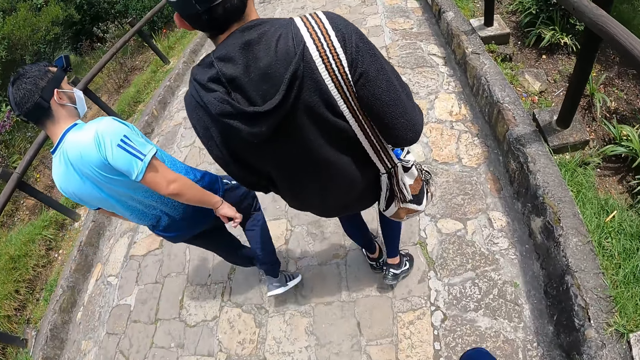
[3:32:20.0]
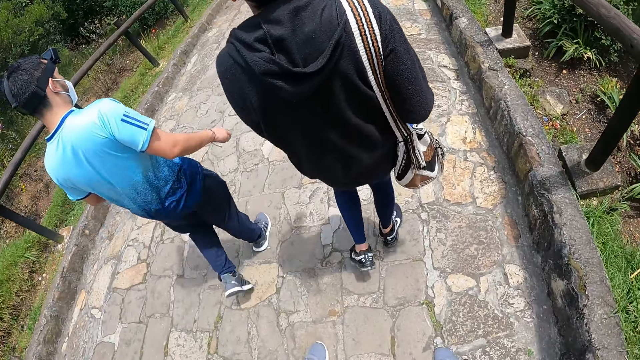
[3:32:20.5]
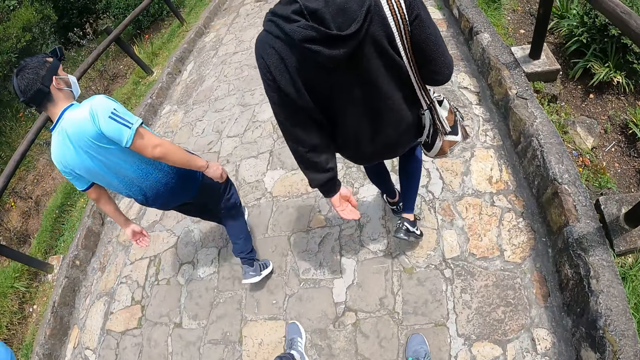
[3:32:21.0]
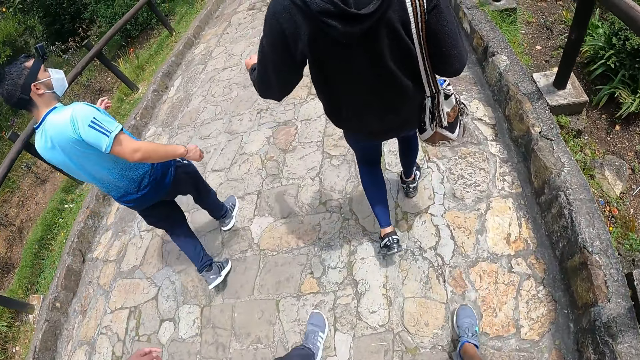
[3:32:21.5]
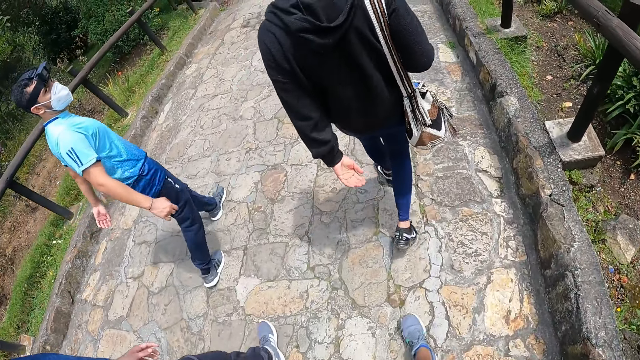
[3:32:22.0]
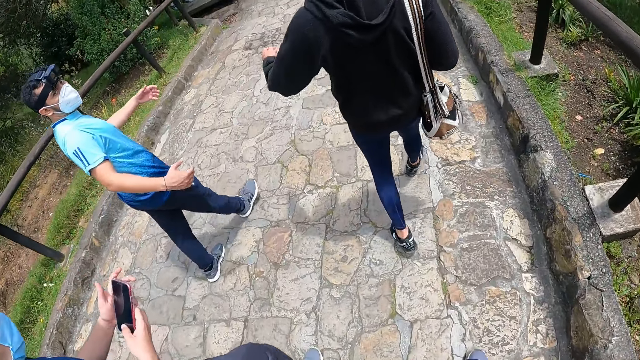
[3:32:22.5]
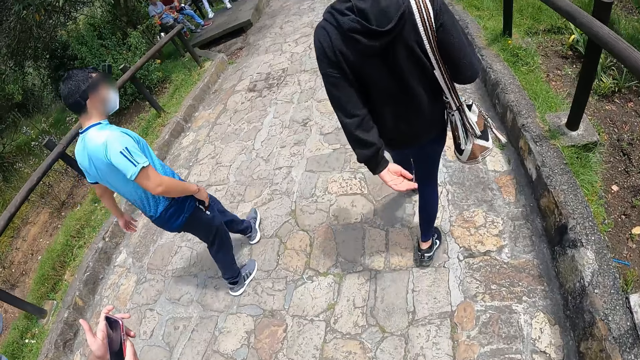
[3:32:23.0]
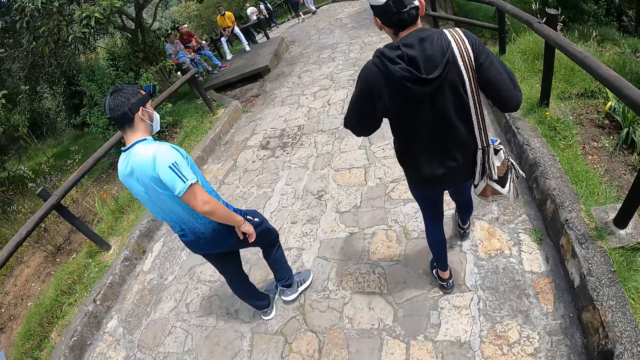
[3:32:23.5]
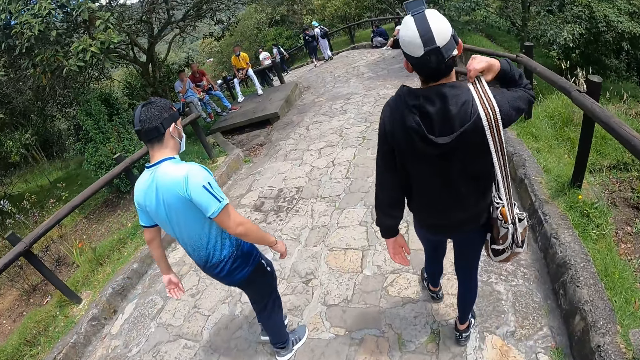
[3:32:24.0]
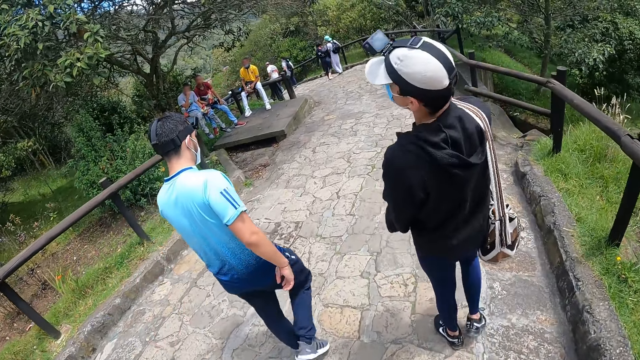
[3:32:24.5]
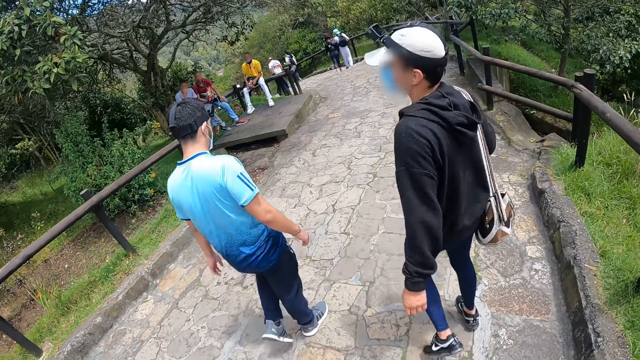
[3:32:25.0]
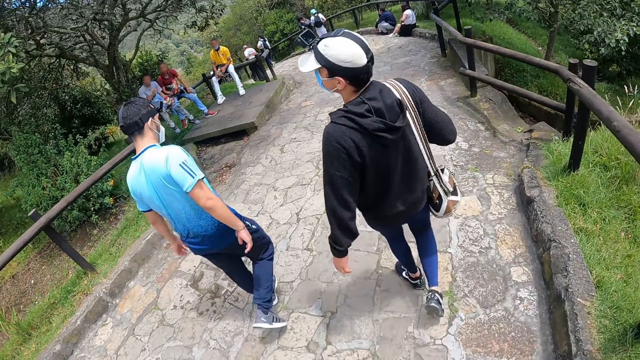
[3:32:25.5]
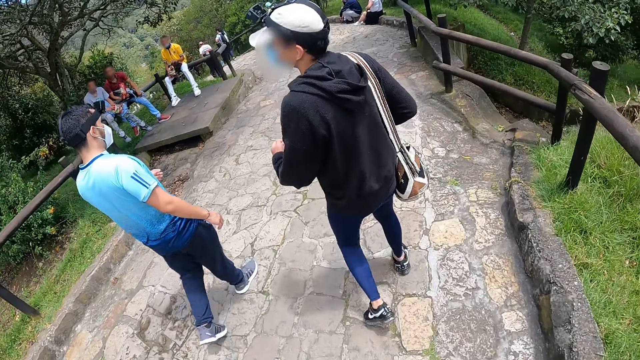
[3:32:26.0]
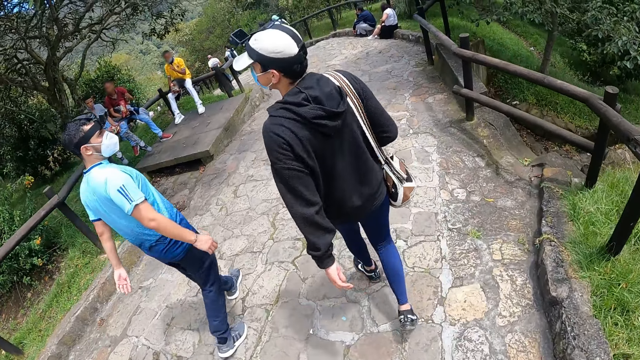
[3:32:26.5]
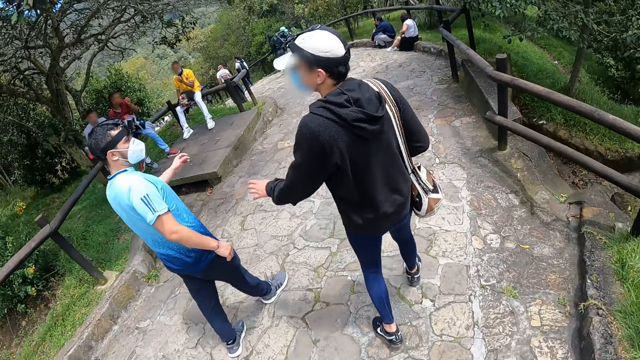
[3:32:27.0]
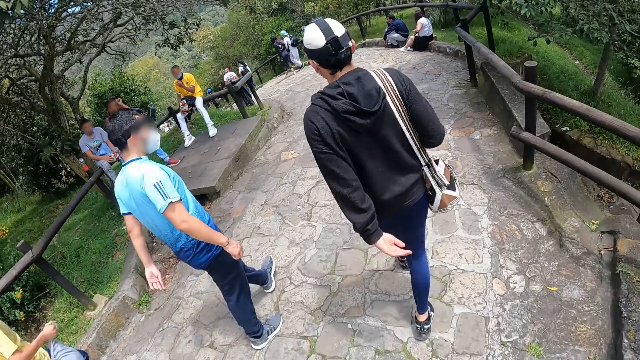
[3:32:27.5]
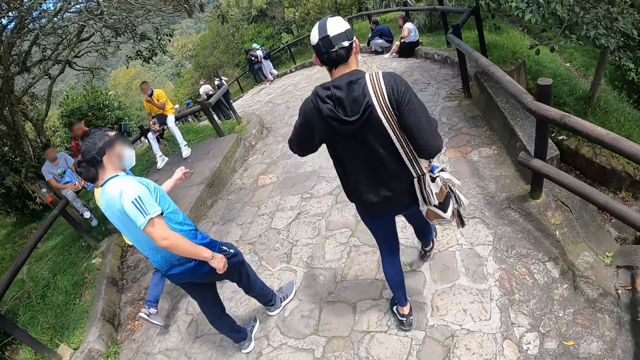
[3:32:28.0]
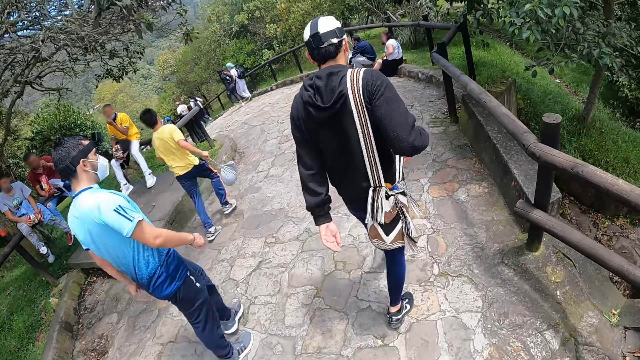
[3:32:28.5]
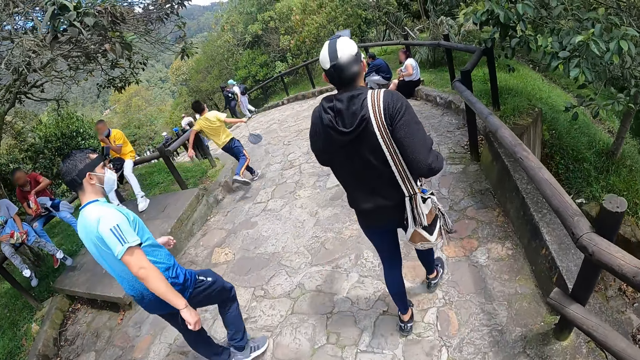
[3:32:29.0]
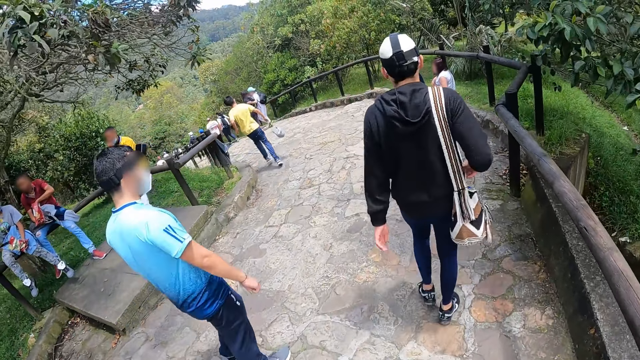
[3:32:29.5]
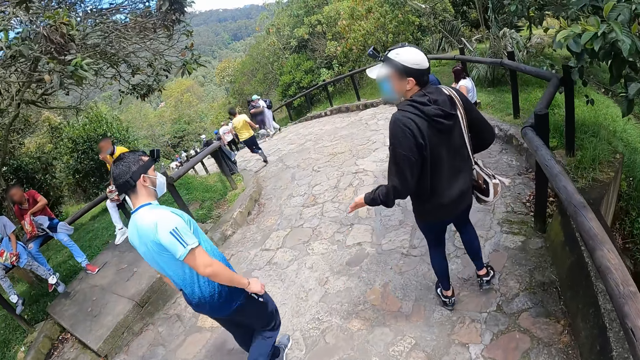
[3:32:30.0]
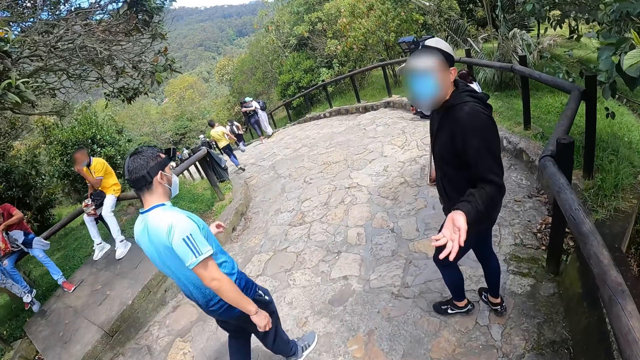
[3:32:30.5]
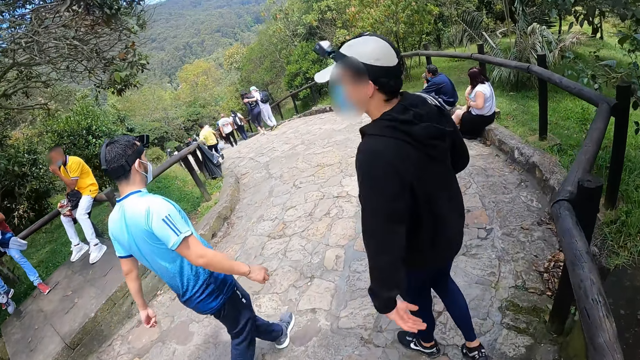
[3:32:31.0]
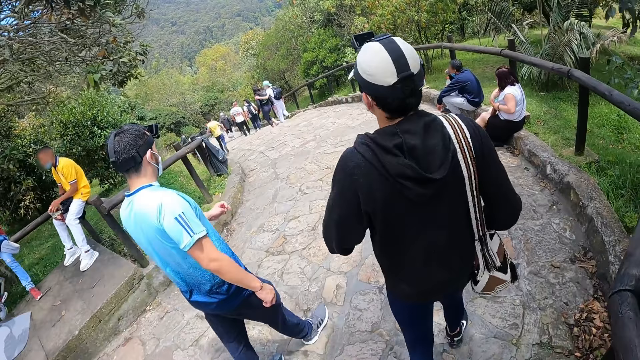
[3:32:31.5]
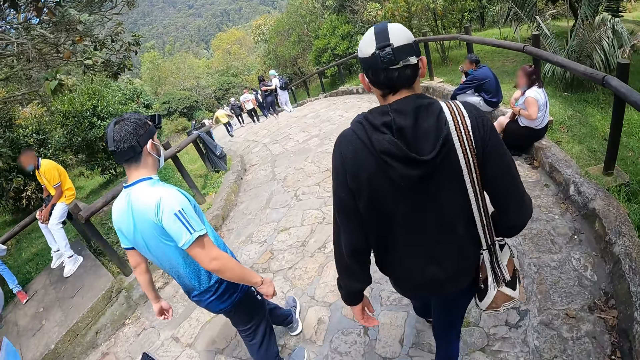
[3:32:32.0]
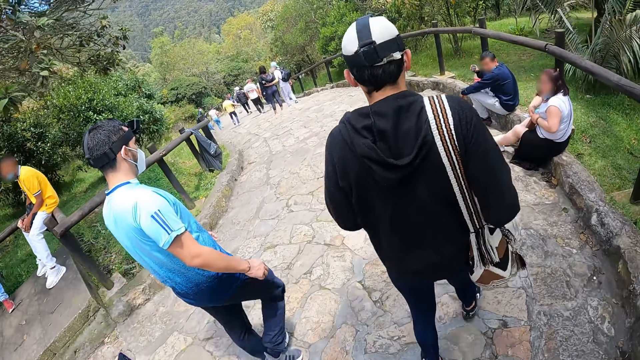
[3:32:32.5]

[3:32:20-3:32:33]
A man converses with the camera wearer. Another man operates a phone with both hands. A third man adjusts the bag on his right shoulder with his right hand. The third man converses with the first man. The third man converses with the camera wearer.

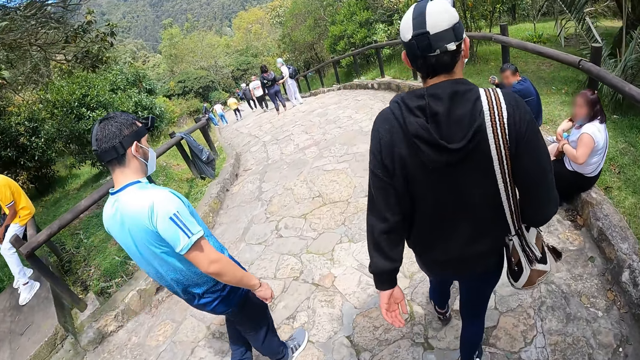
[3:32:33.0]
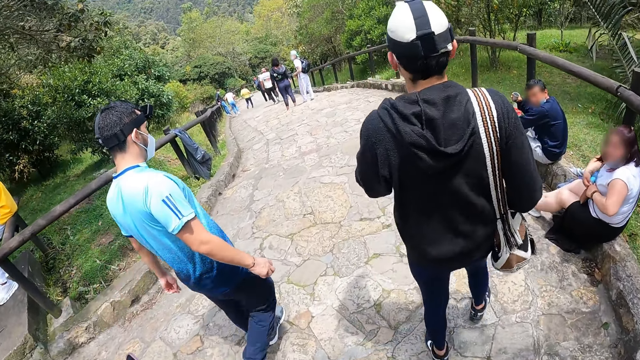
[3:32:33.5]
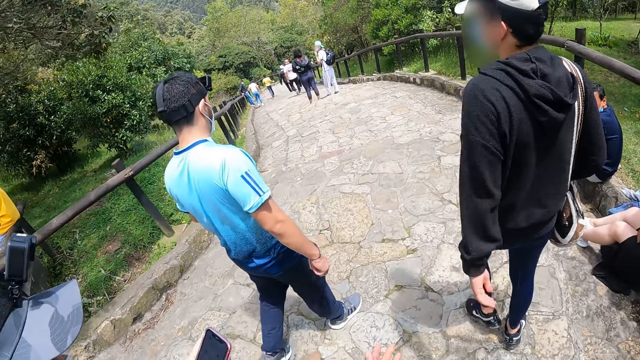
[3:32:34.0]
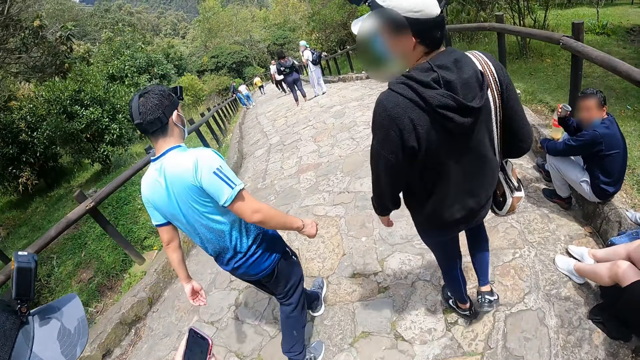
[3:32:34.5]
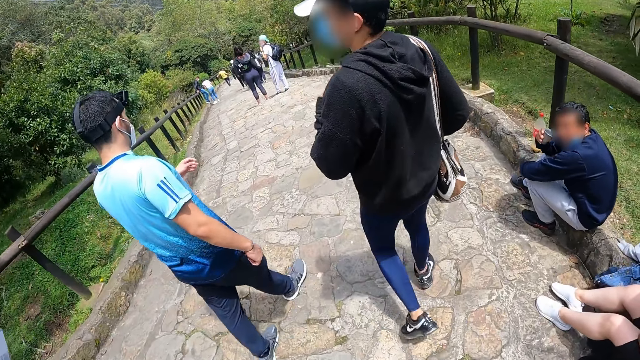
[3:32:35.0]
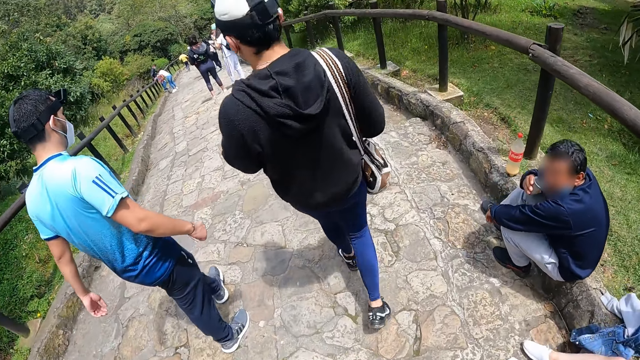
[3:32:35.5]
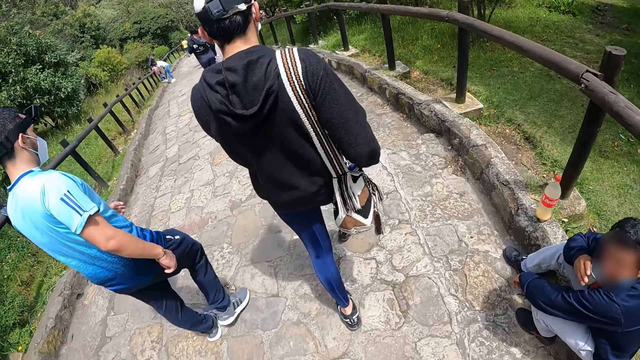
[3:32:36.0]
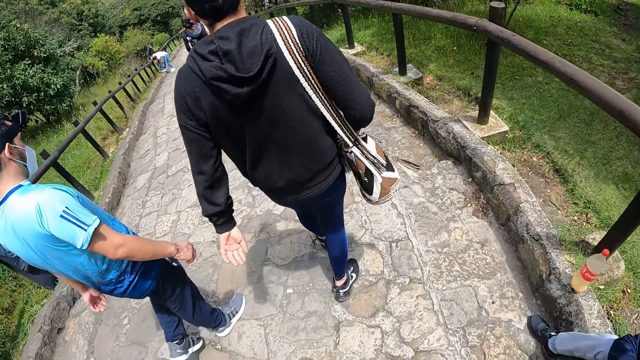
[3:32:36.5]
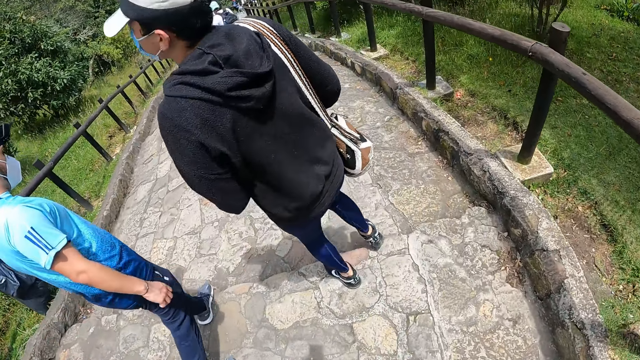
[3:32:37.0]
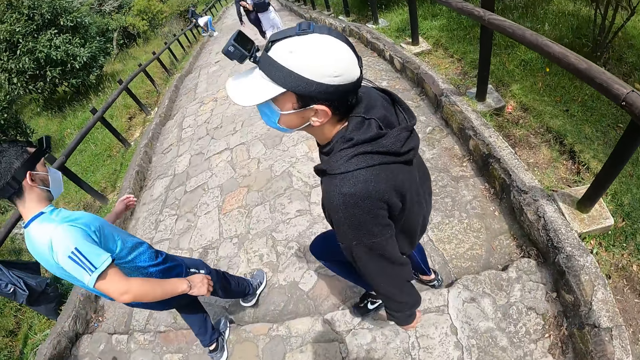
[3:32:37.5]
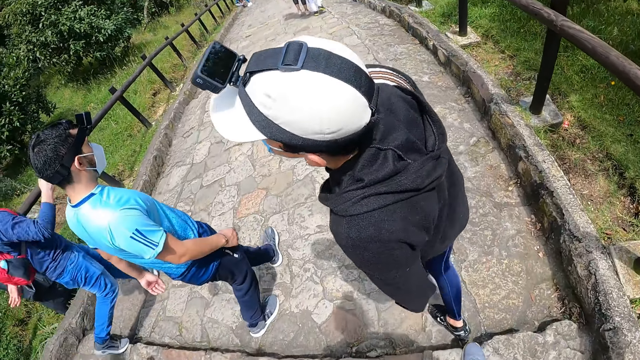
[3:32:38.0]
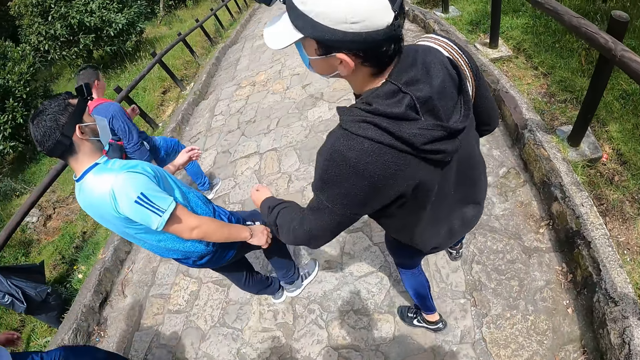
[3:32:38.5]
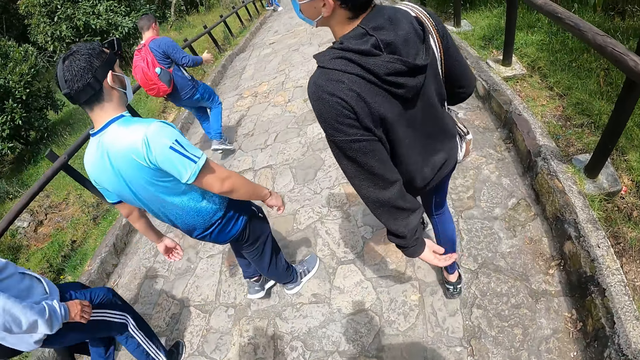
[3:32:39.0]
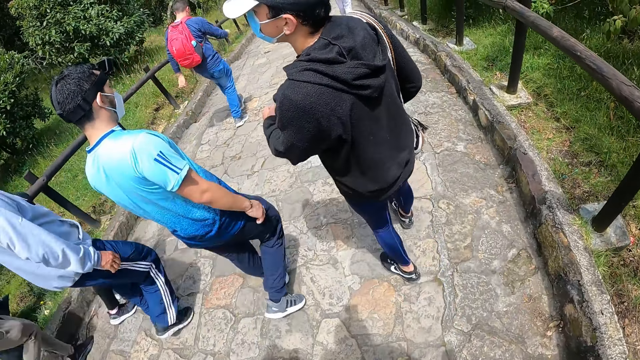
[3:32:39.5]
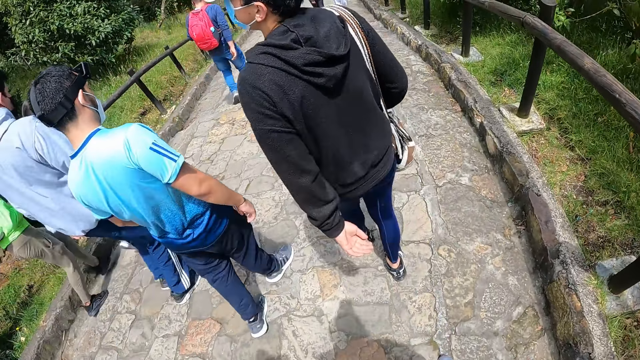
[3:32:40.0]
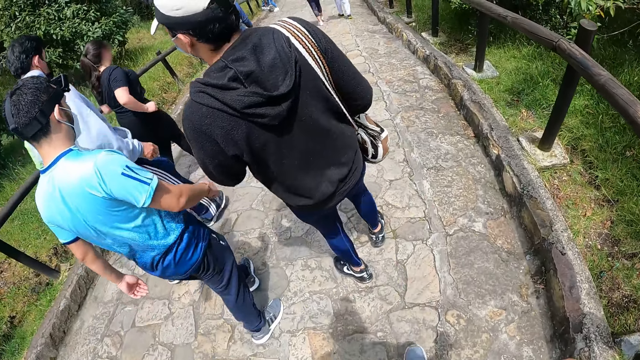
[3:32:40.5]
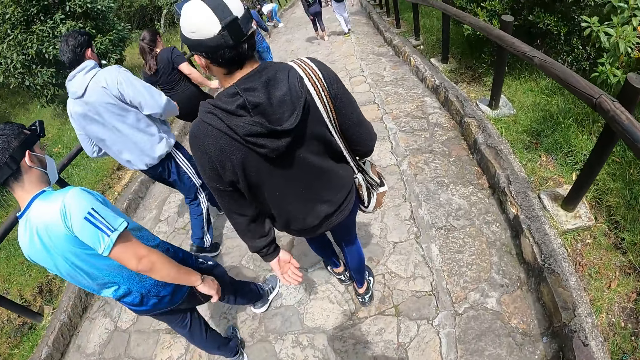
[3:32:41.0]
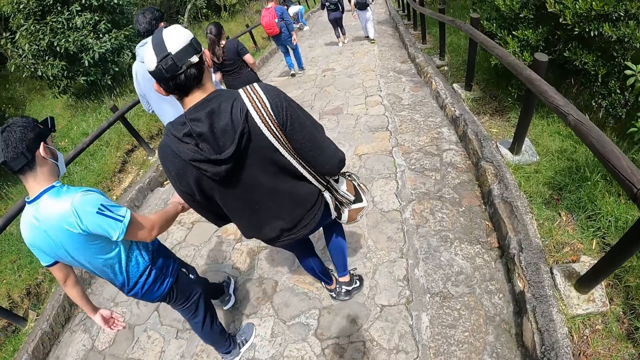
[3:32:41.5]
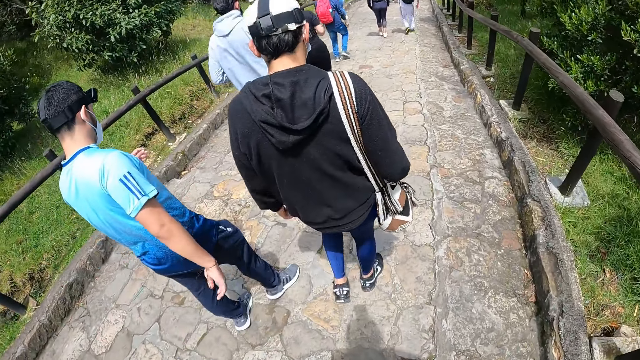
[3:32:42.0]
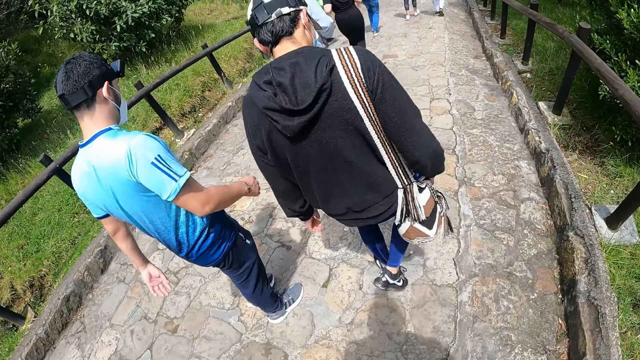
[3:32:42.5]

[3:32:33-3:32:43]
The camera wearer converses with the third man and the first man. They move a hand.
